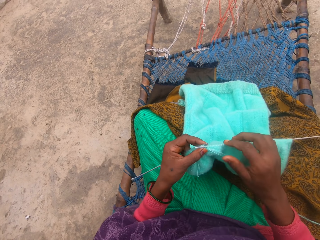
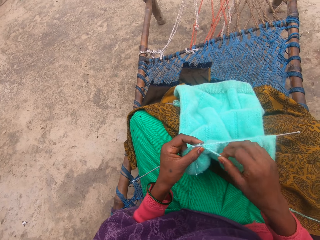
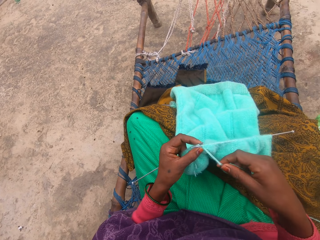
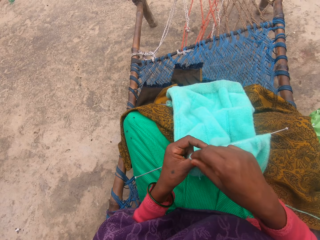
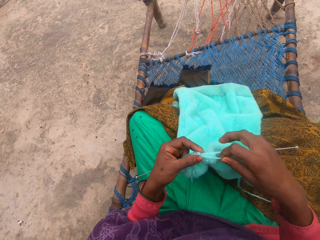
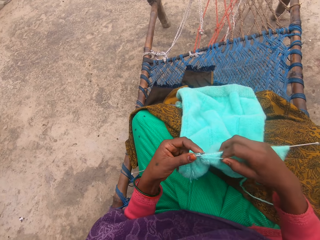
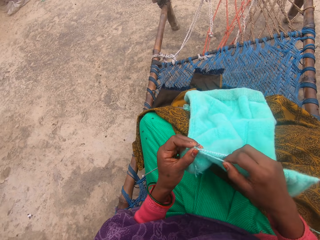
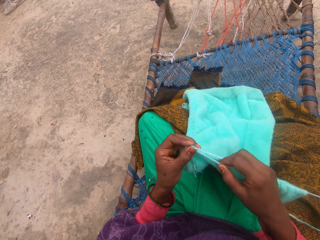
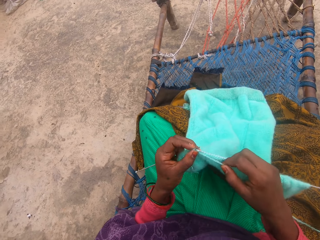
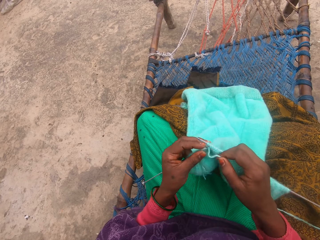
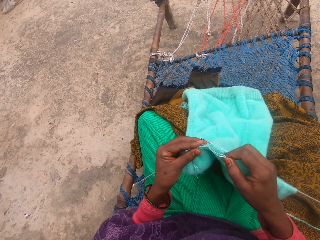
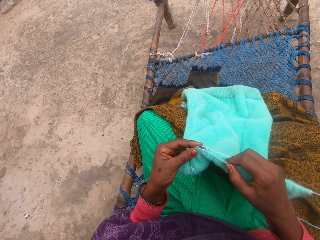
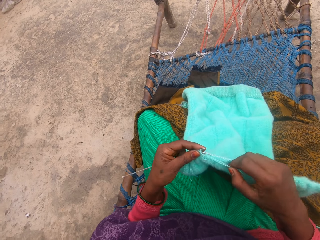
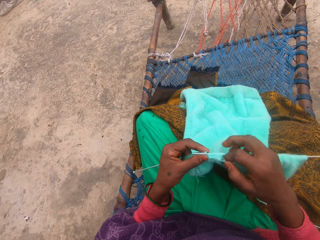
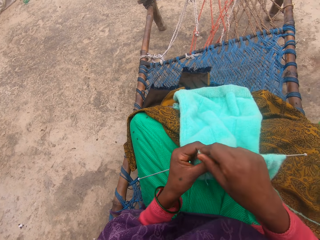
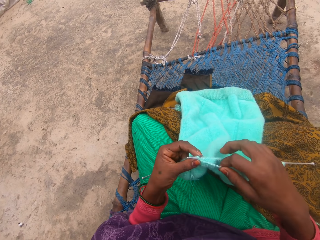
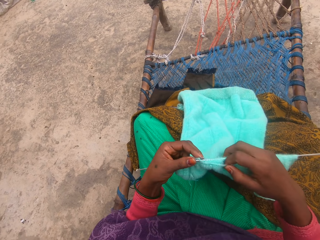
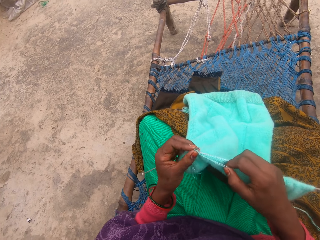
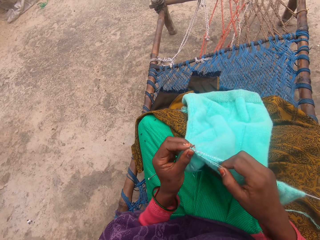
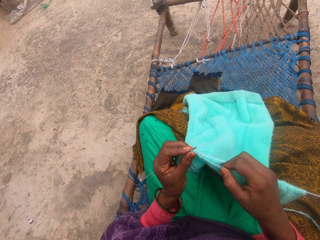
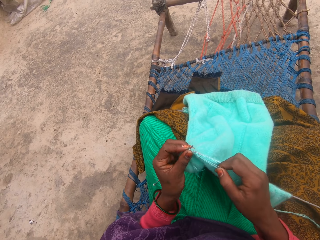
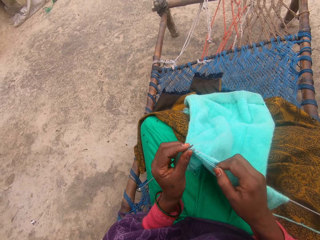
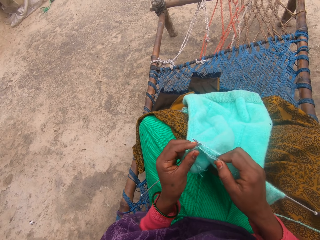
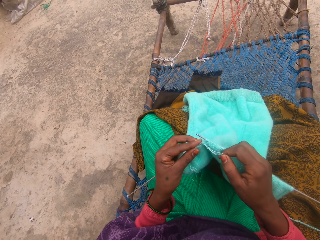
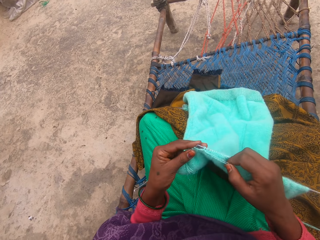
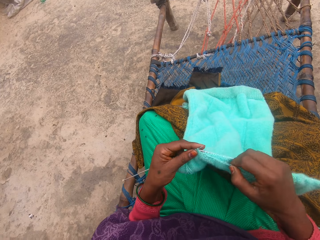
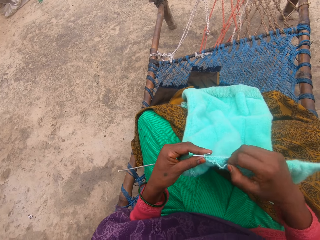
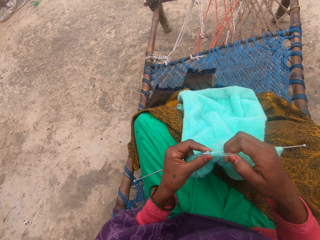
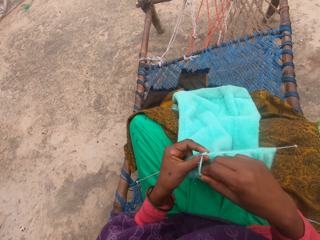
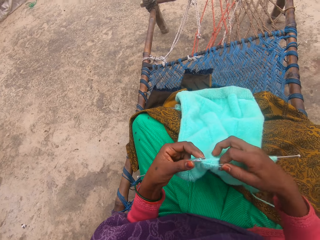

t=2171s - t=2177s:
The camera wearer stitches the crochet thread.

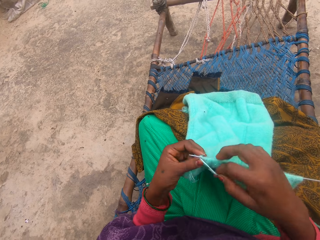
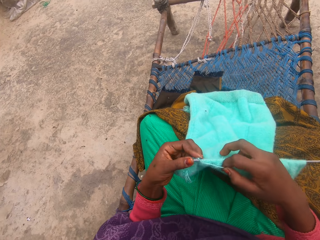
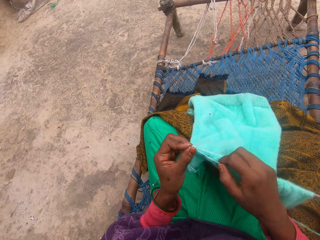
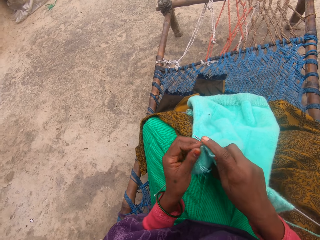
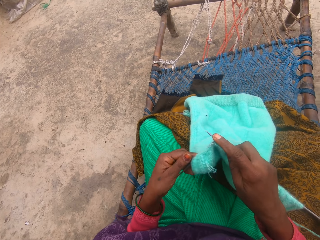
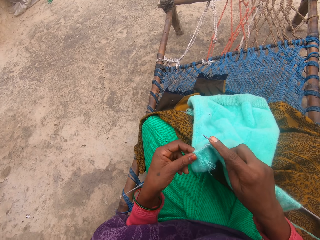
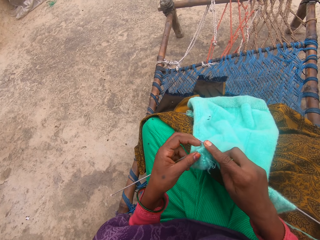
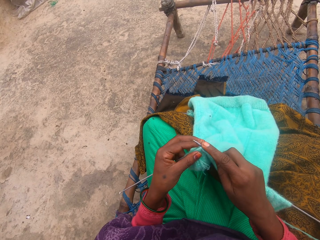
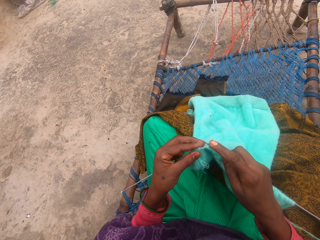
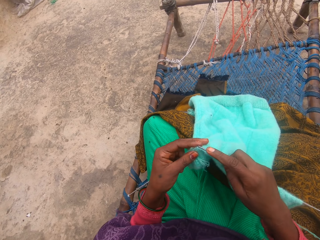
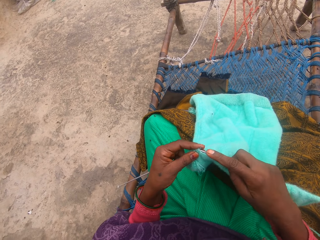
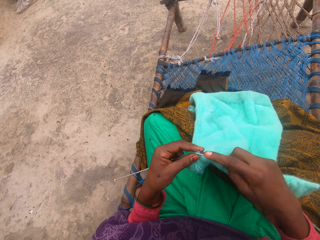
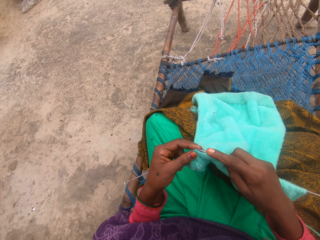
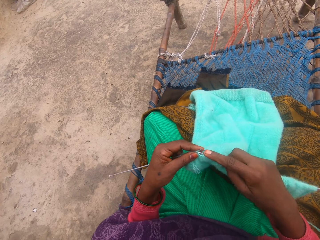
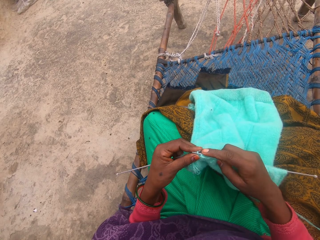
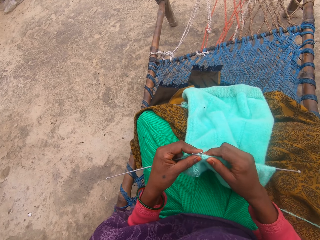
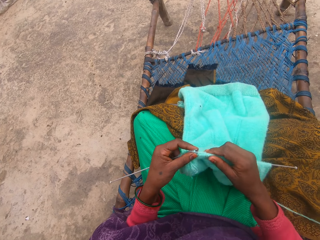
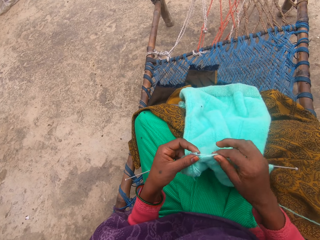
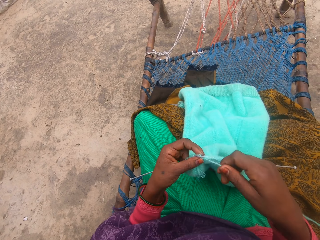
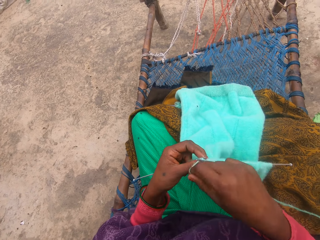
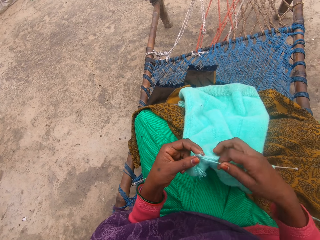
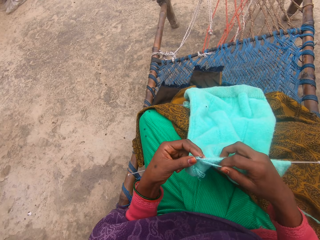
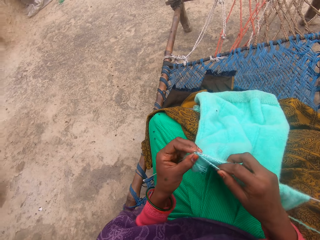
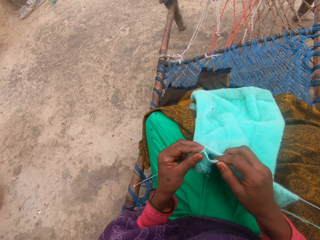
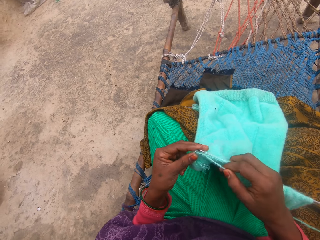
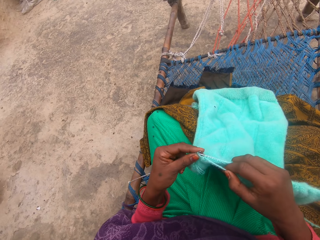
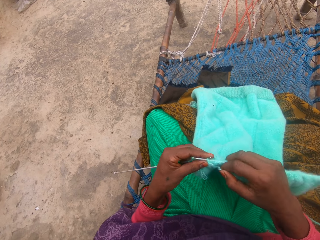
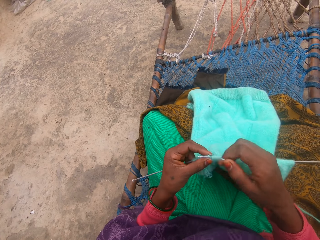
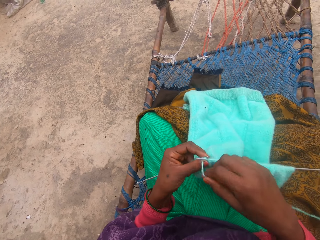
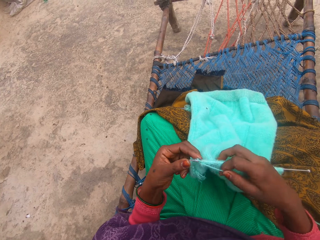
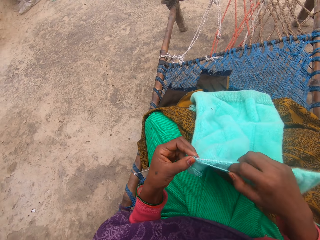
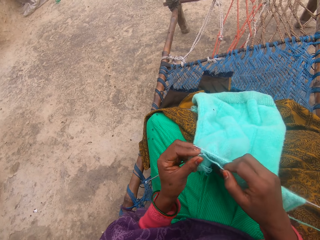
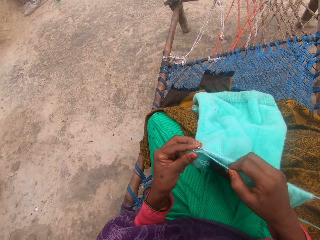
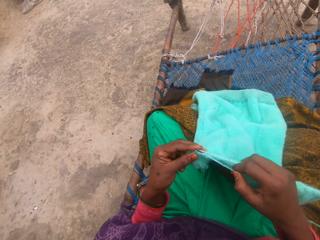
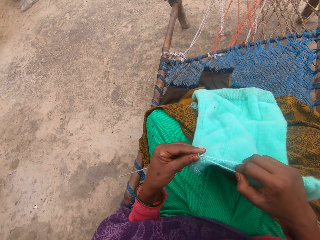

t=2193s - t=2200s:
The camera wearer knits the material.

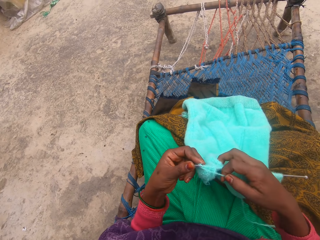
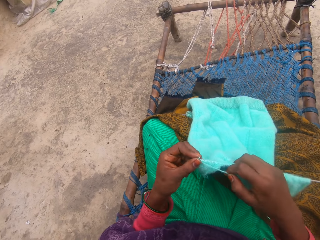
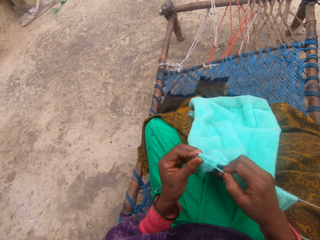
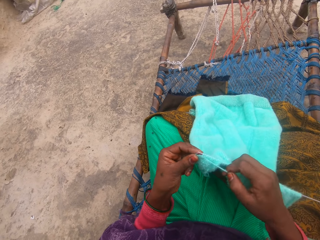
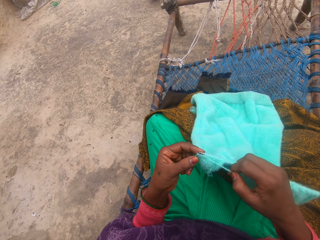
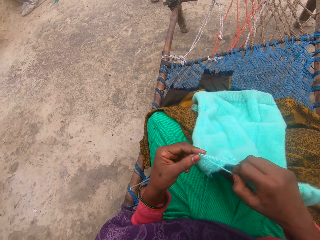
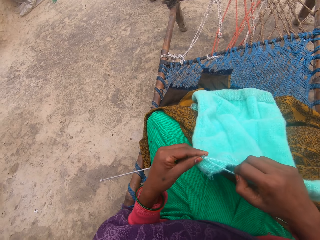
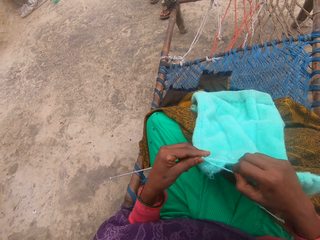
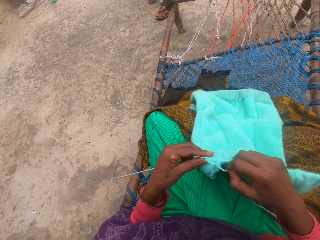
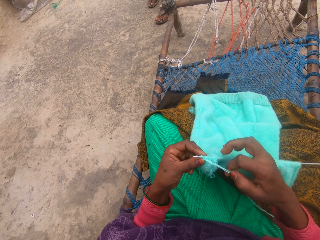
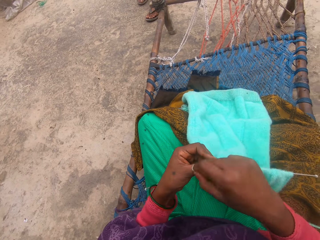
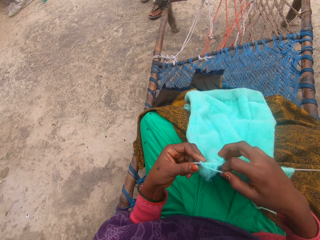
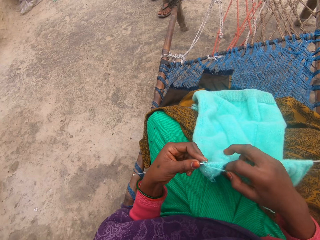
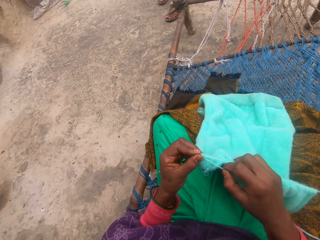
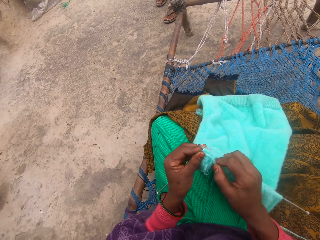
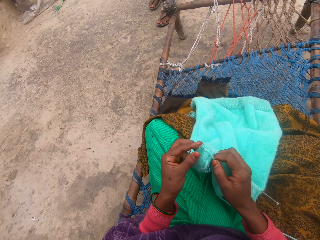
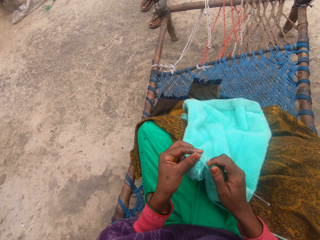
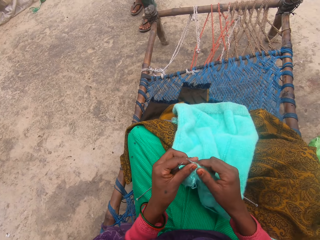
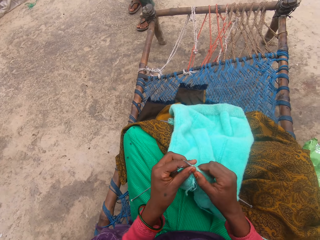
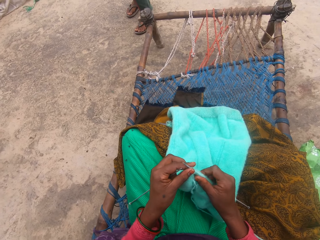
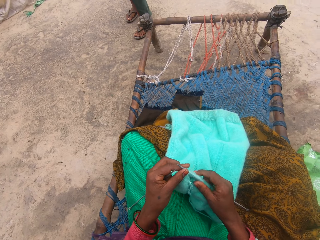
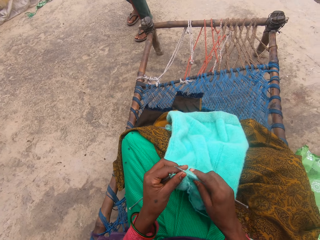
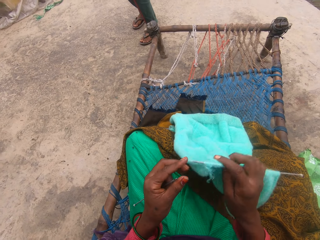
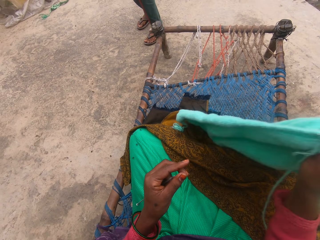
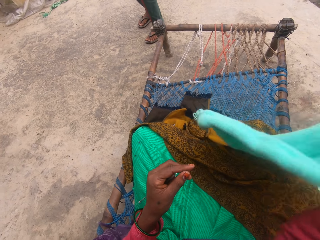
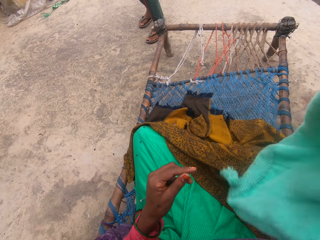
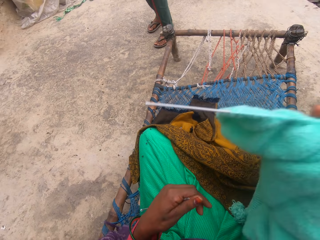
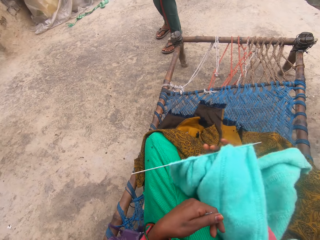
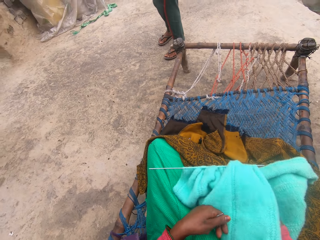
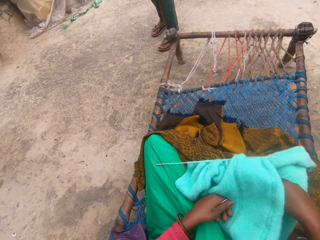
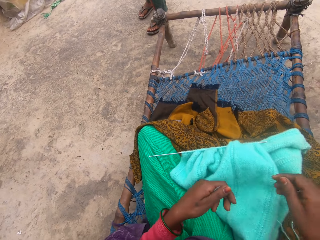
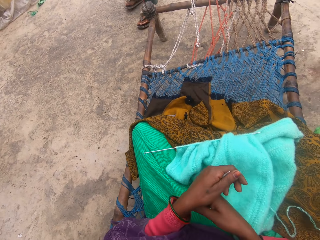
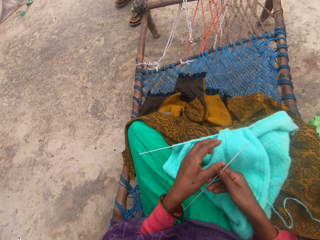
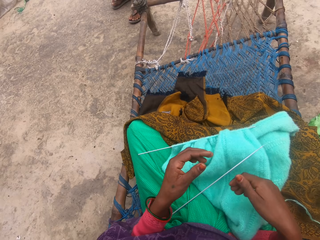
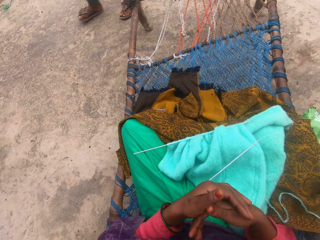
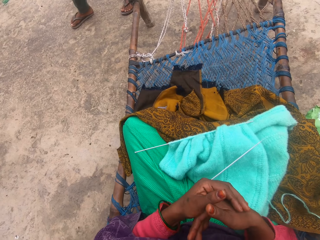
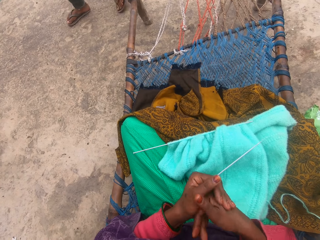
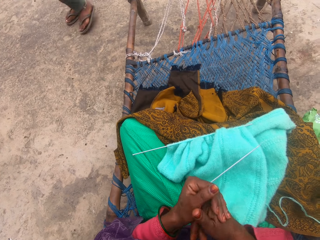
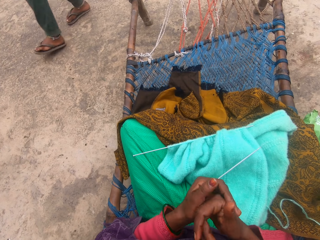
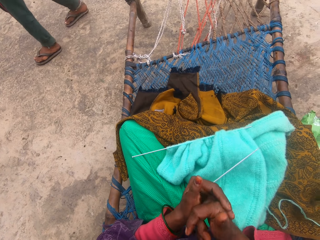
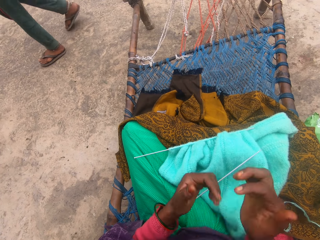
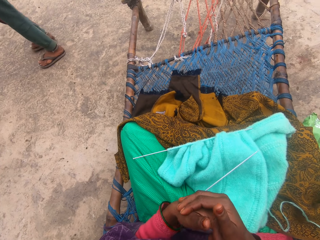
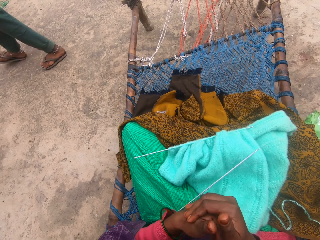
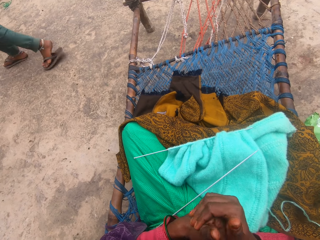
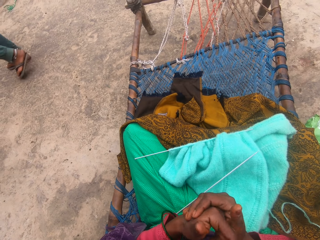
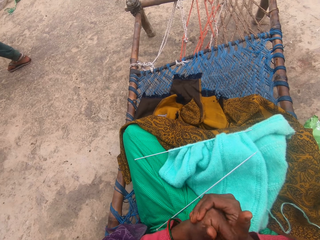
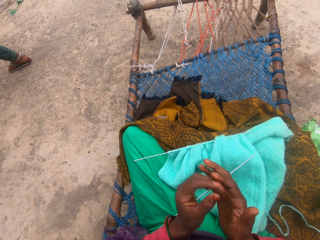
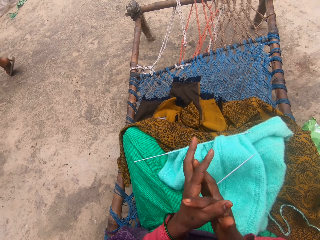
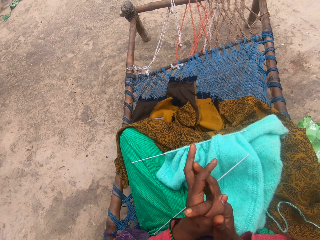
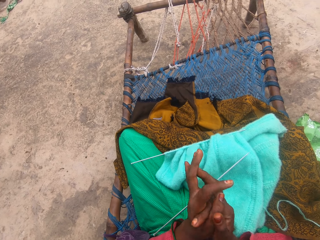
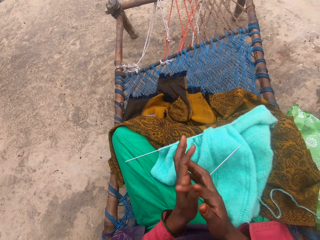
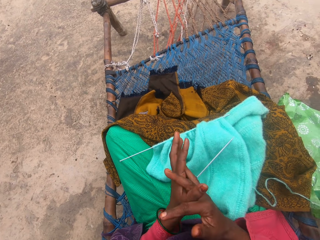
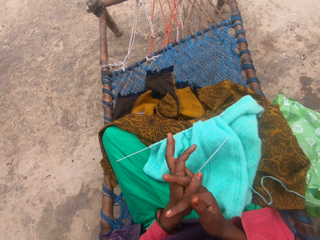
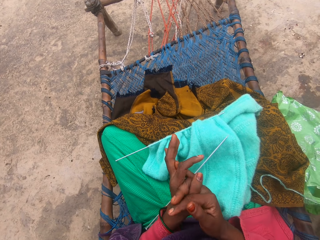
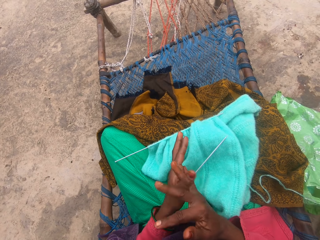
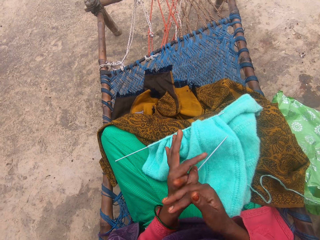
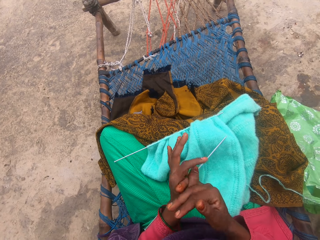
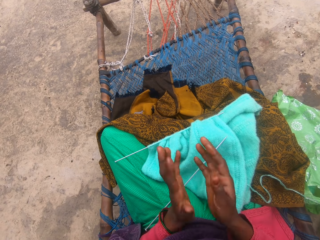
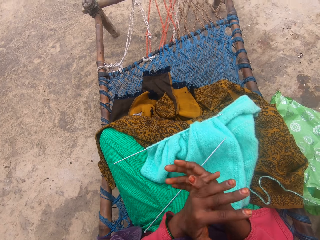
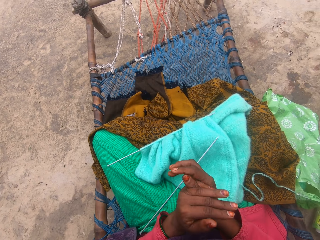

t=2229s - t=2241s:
A person stands on the side. The camera wearer turns the piece of cloth. The person walks around. The camera wearer folds her fingers.
